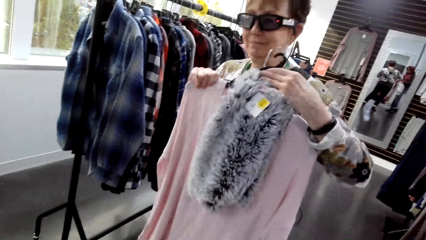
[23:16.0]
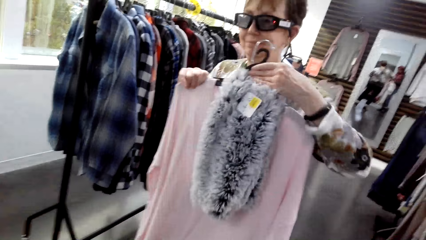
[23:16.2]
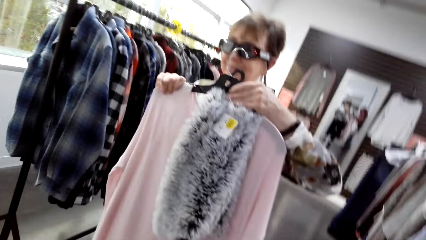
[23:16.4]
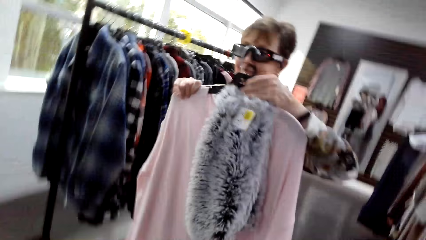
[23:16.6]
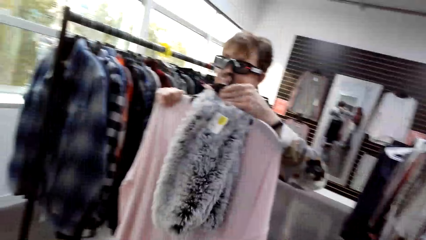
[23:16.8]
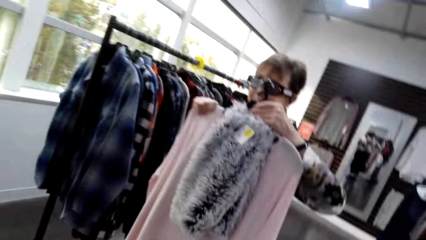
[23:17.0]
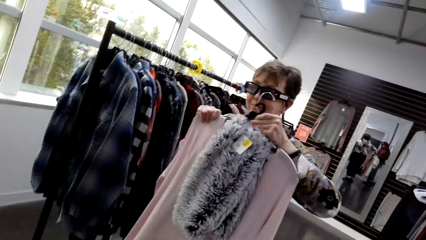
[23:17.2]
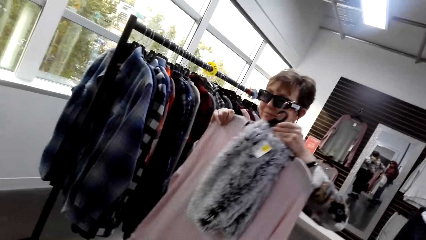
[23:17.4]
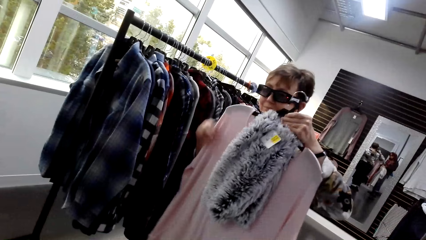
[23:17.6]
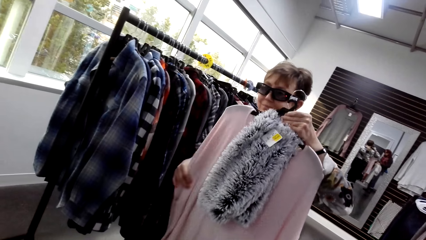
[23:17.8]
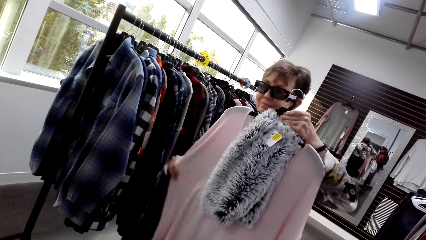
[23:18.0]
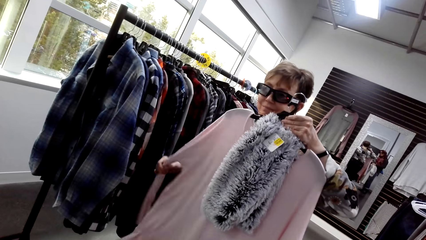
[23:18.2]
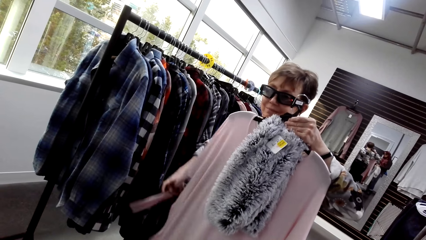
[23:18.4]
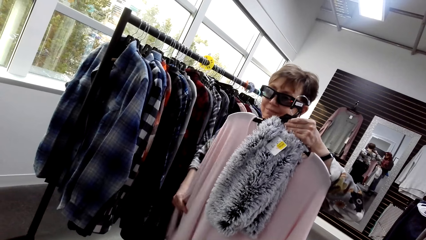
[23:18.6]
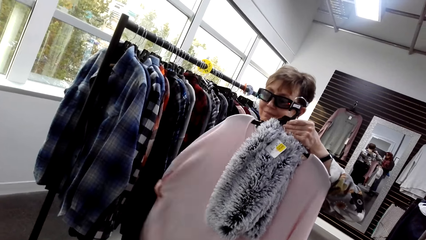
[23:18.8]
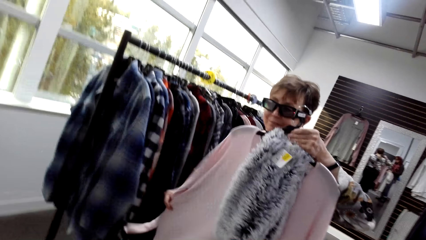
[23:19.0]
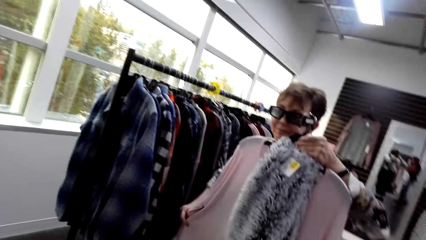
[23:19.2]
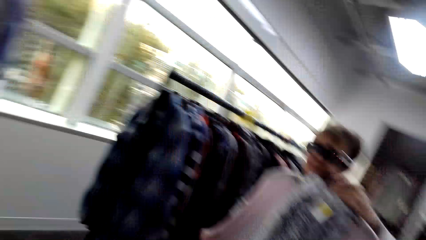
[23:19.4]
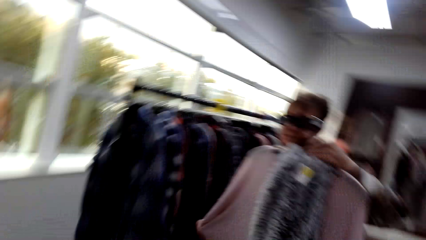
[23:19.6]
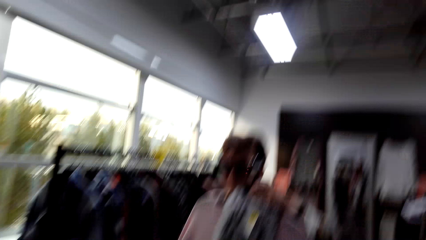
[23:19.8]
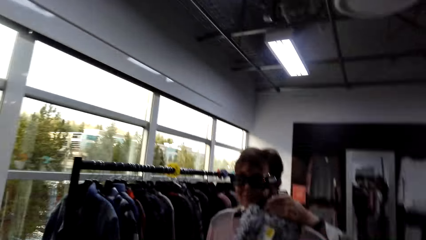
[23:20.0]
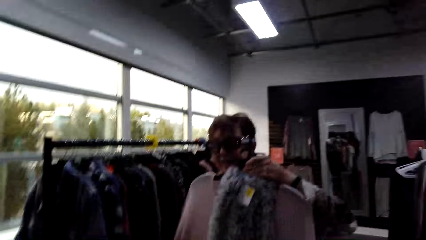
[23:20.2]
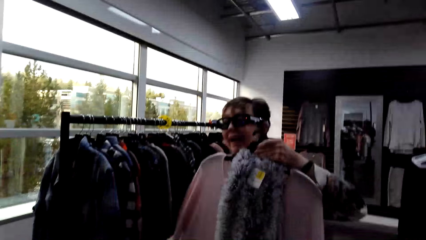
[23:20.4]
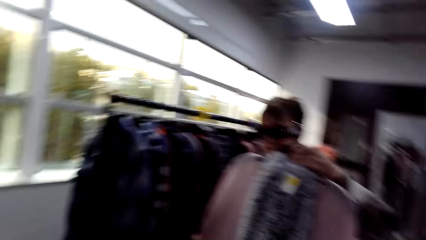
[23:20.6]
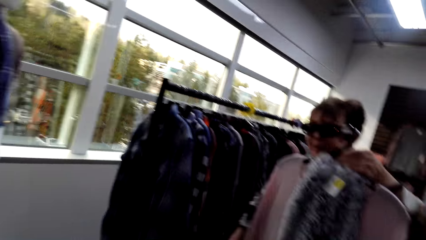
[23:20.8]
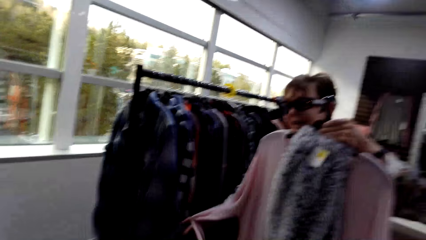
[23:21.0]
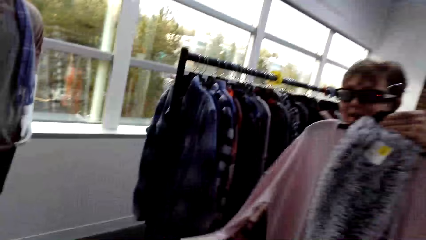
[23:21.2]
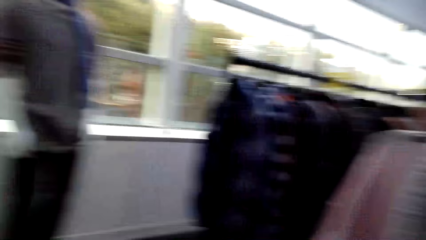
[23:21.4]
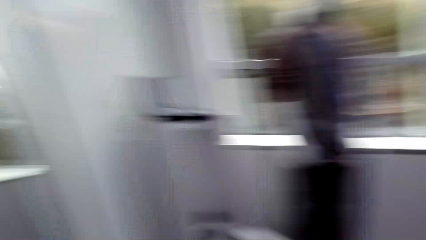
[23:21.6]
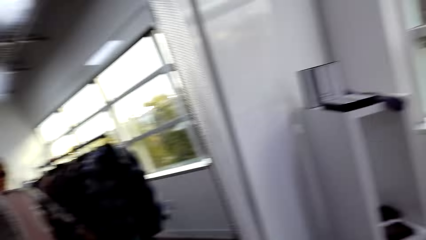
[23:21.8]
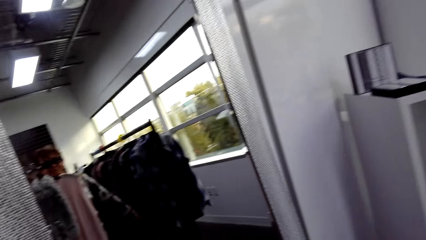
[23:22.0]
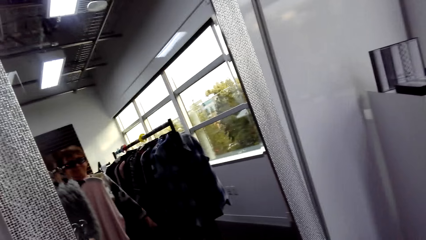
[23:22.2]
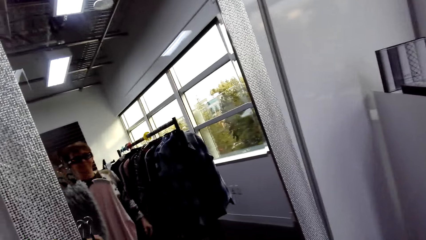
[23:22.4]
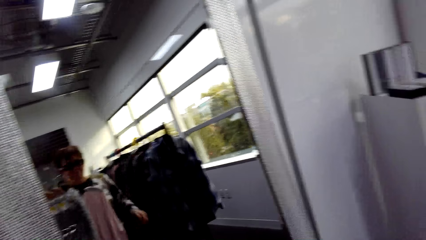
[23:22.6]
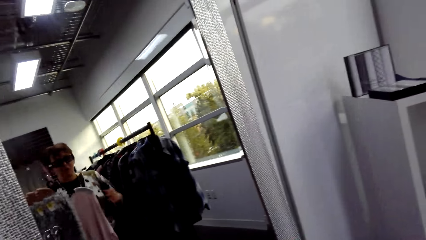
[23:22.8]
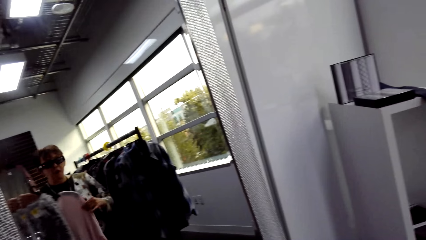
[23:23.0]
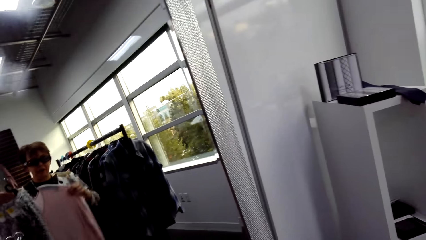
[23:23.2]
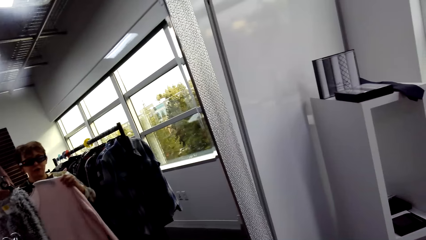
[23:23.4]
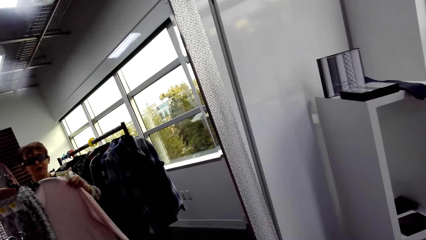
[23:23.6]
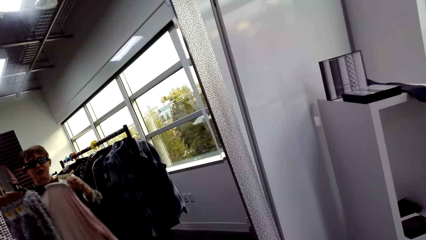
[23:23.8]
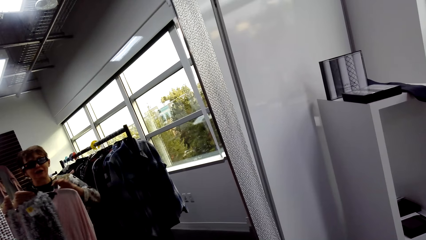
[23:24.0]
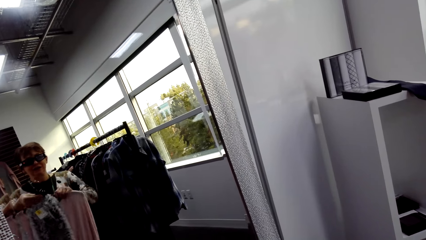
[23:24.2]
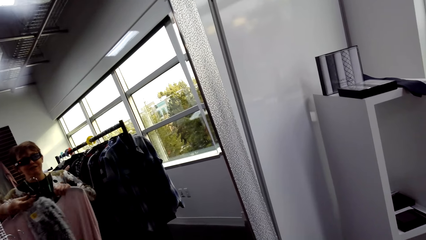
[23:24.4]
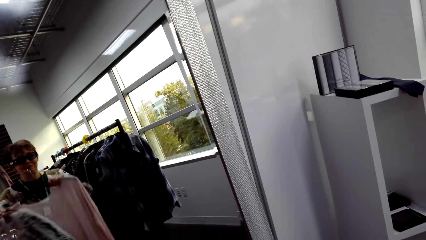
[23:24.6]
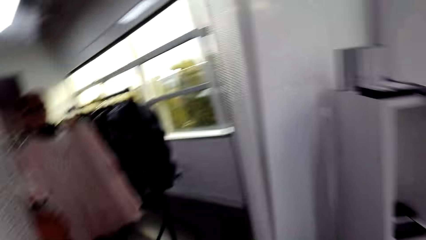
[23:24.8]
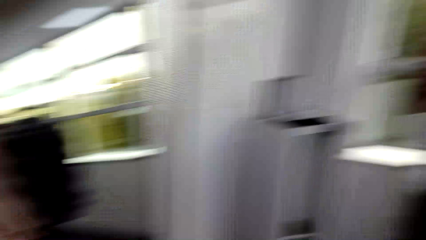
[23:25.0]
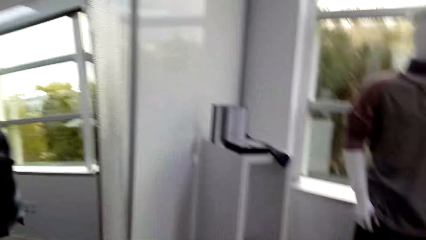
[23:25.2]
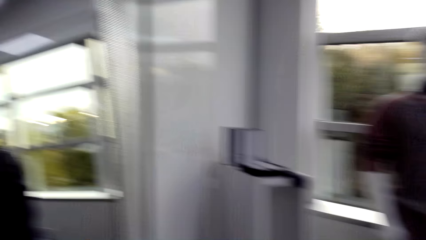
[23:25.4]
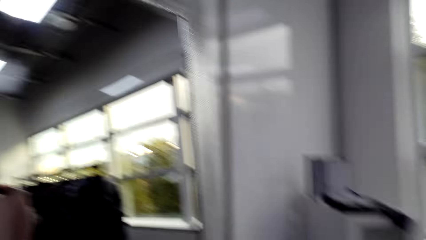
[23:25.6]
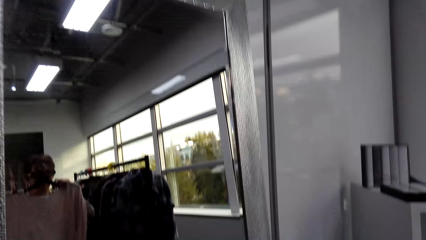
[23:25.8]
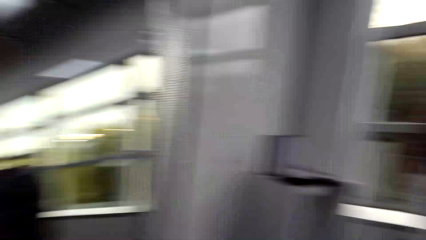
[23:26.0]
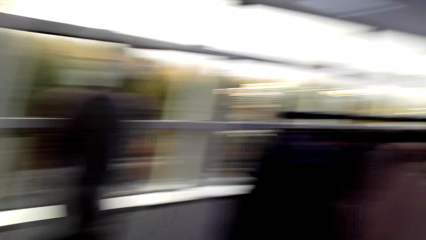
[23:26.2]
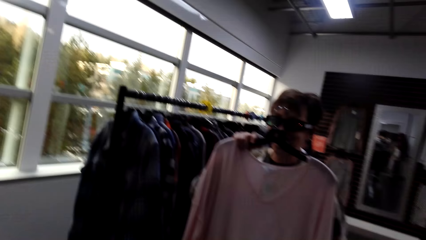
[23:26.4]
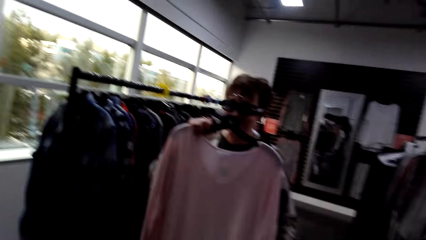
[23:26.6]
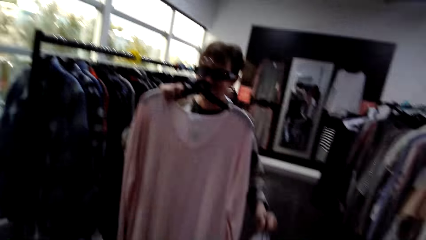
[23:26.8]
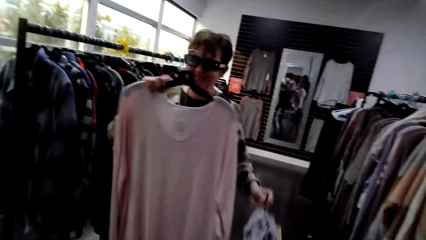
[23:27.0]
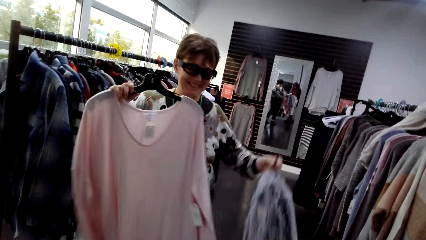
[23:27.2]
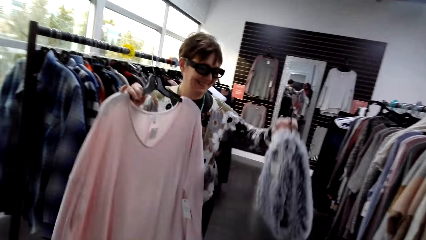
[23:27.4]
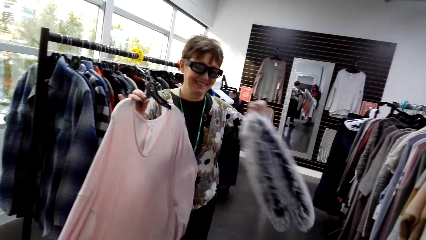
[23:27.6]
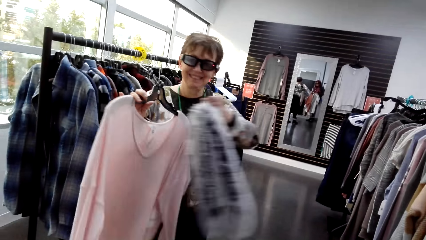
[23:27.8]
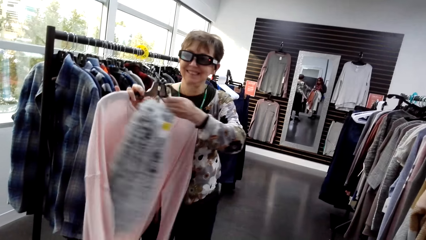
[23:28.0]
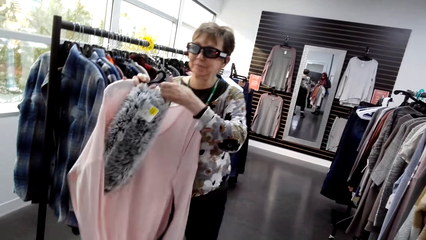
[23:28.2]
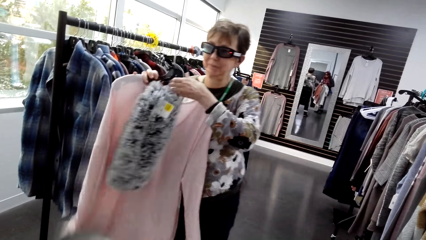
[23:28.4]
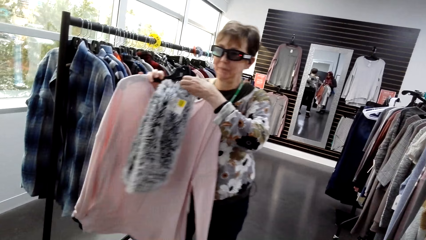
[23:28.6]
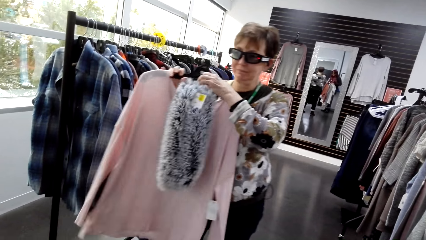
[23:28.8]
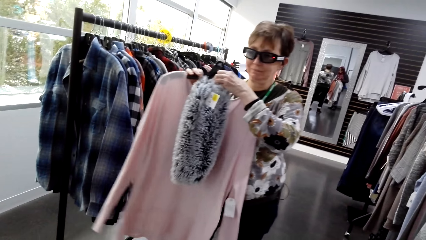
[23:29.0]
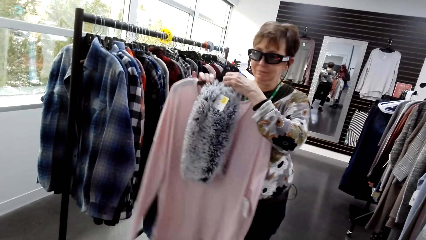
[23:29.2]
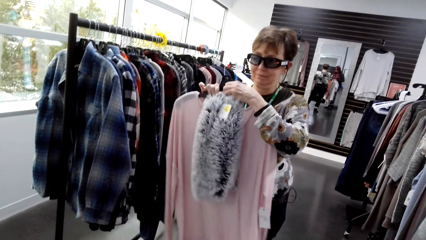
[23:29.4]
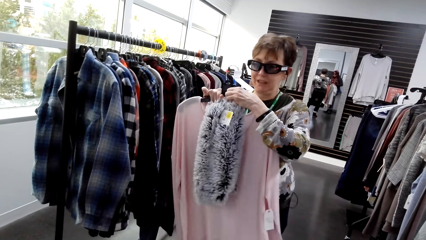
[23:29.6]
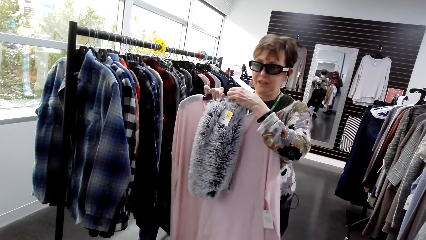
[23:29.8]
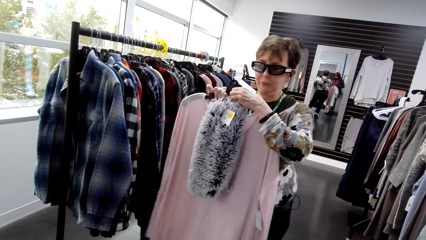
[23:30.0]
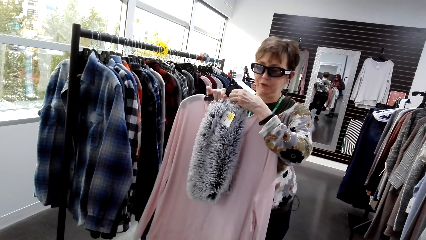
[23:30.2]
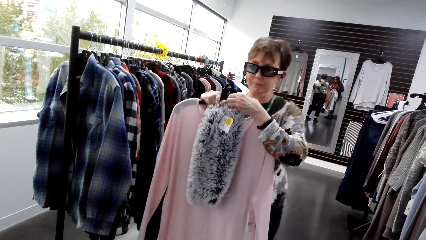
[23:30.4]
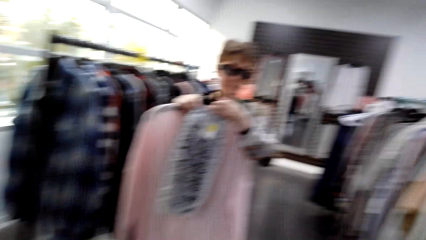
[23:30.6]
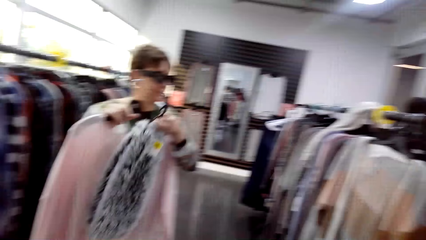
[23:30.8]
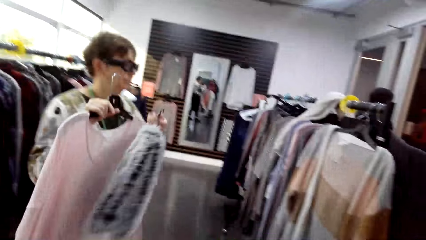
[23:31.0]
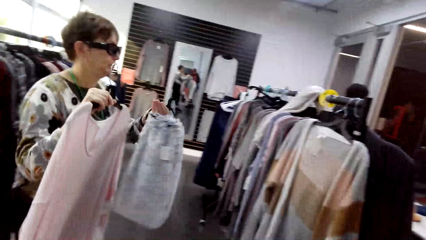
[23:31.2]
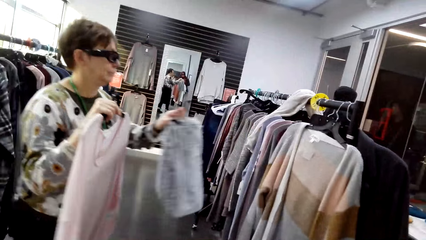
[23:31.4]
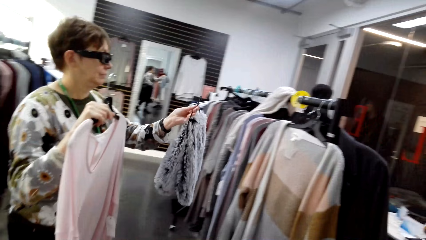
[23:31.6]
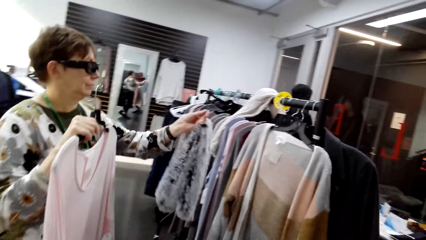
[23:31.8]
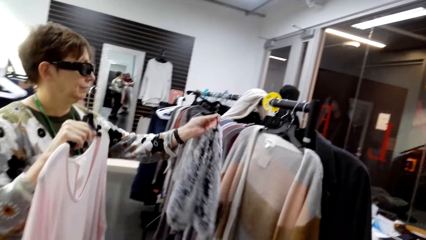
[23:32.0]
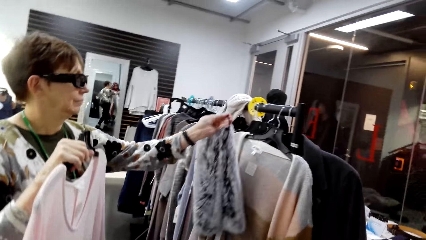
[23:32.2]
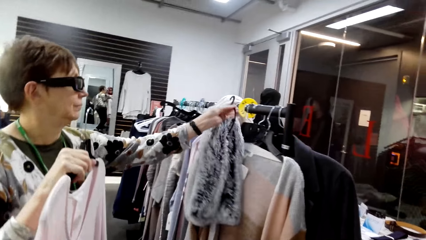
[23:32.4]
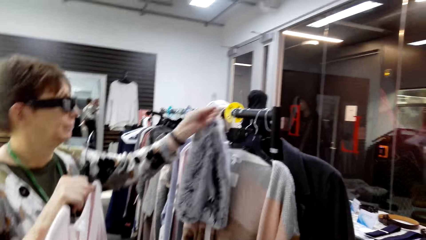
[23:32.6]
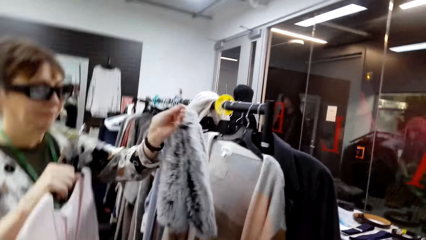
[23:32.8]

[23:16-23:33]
The camera wearer turns left. A woman converses with the camera wearer. The camera wearer turns right. They converse with the woman. The woman converses with the camera wearer. The camera wearer walks forward.
